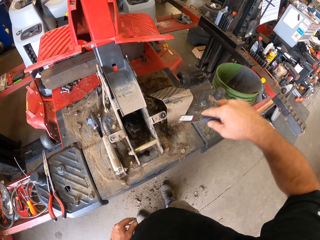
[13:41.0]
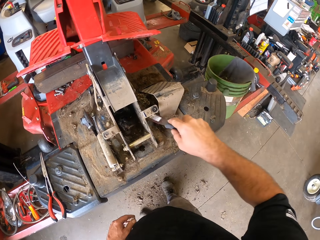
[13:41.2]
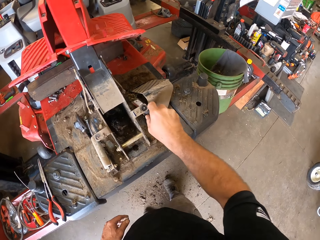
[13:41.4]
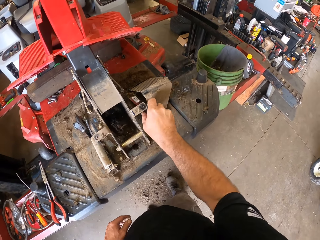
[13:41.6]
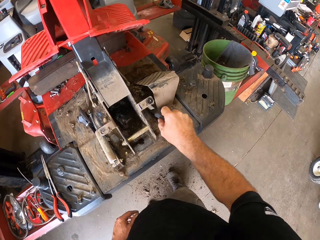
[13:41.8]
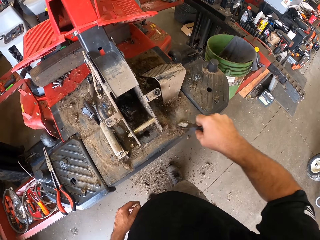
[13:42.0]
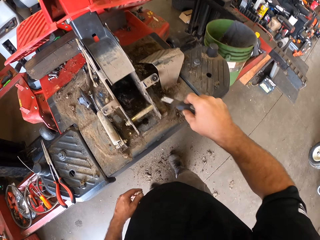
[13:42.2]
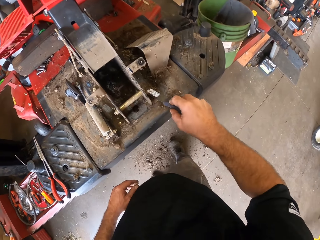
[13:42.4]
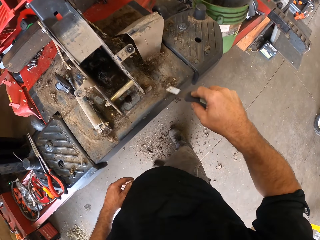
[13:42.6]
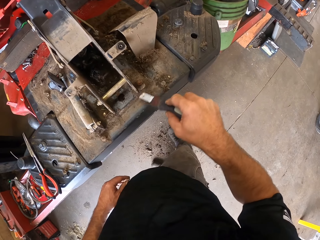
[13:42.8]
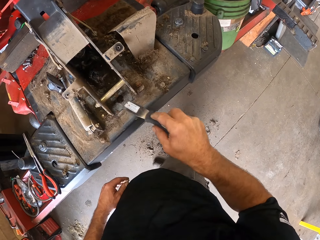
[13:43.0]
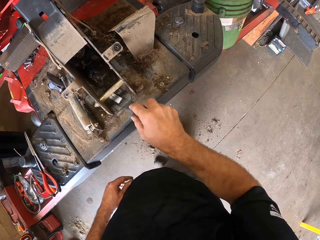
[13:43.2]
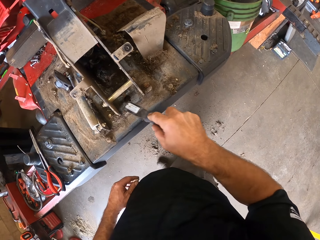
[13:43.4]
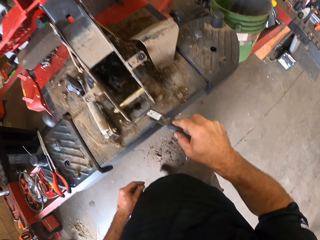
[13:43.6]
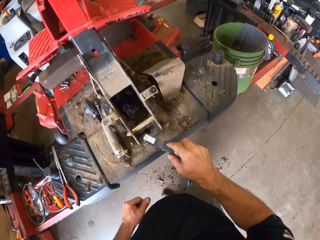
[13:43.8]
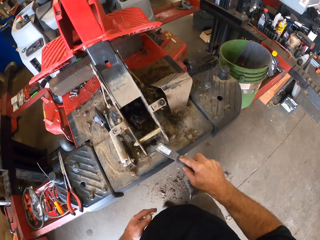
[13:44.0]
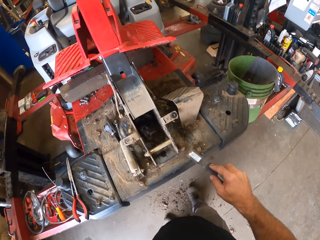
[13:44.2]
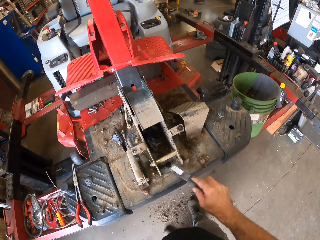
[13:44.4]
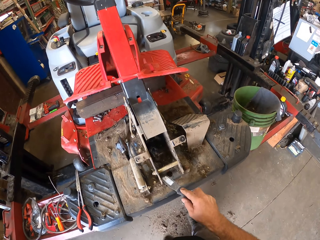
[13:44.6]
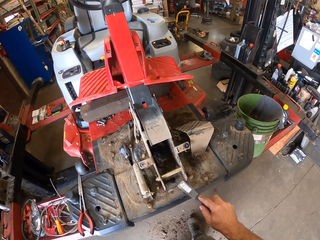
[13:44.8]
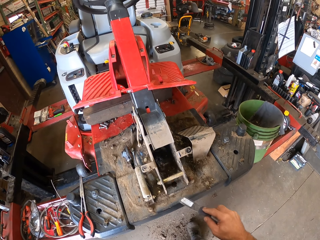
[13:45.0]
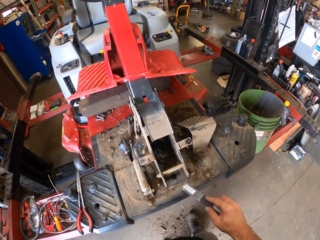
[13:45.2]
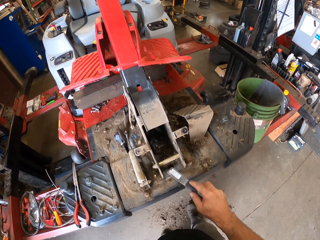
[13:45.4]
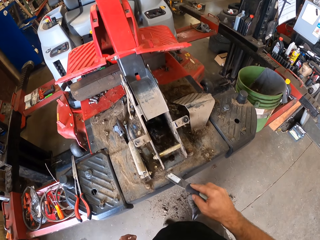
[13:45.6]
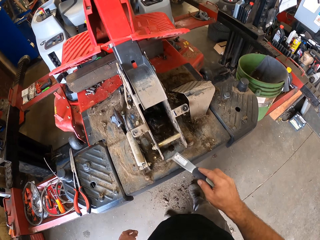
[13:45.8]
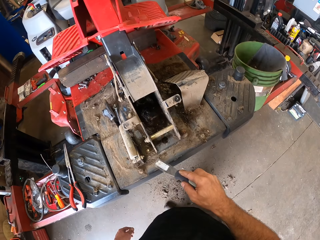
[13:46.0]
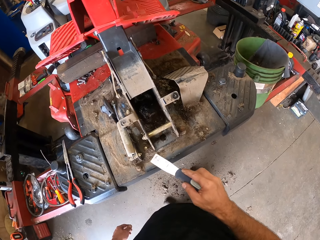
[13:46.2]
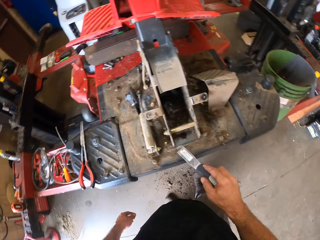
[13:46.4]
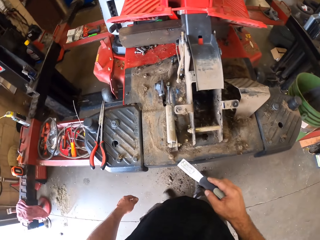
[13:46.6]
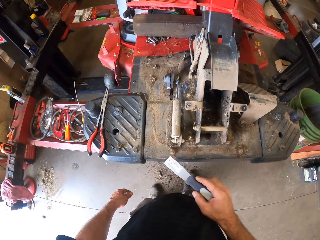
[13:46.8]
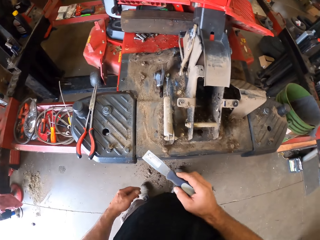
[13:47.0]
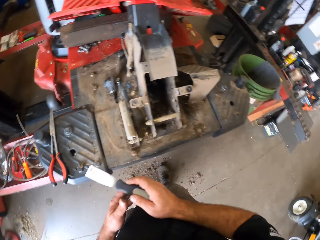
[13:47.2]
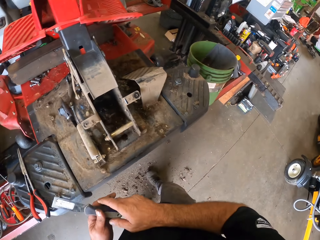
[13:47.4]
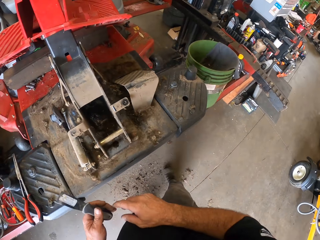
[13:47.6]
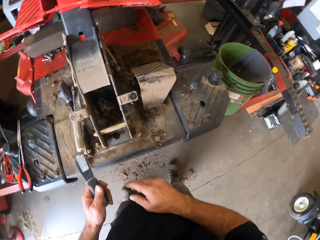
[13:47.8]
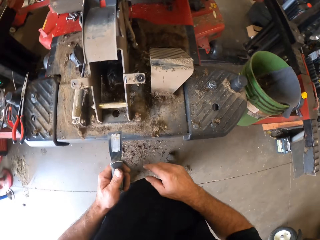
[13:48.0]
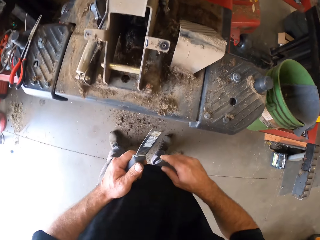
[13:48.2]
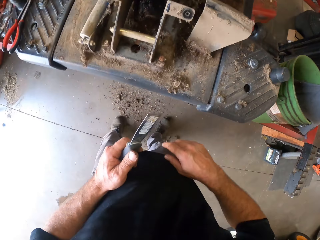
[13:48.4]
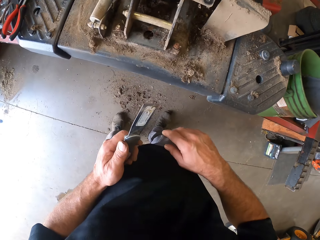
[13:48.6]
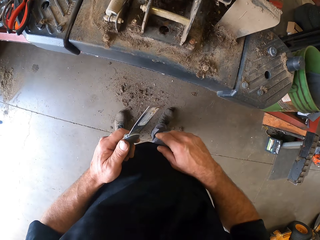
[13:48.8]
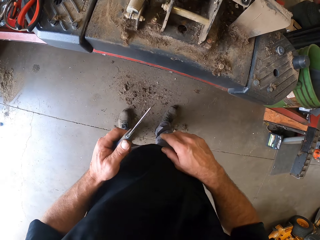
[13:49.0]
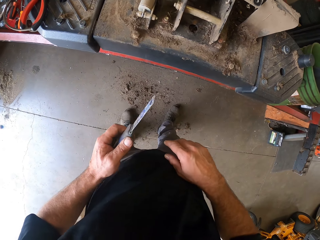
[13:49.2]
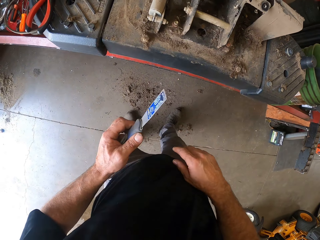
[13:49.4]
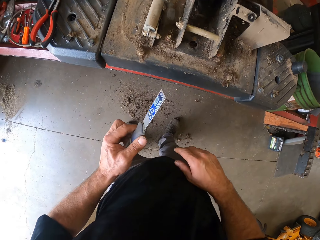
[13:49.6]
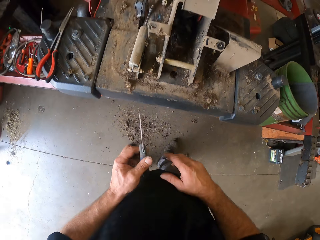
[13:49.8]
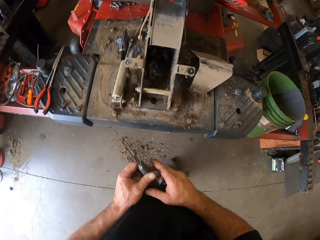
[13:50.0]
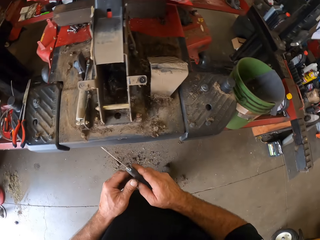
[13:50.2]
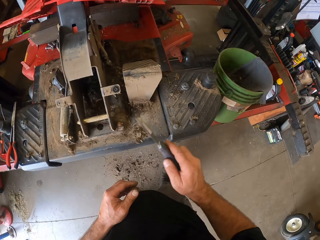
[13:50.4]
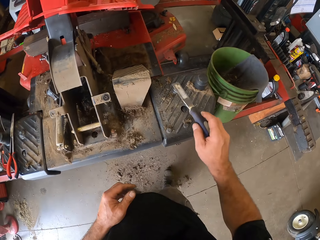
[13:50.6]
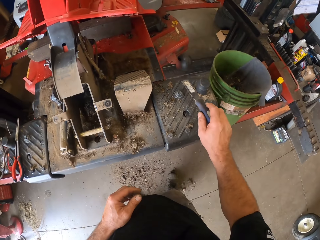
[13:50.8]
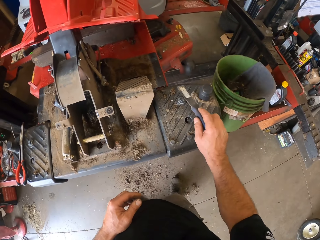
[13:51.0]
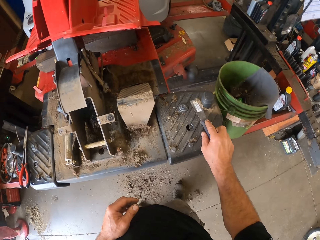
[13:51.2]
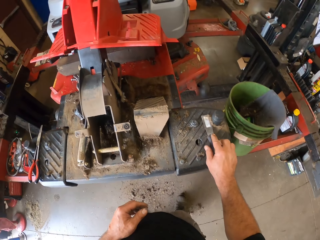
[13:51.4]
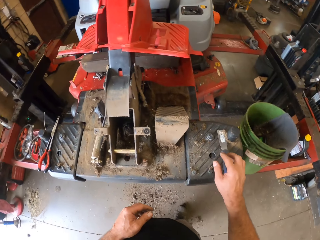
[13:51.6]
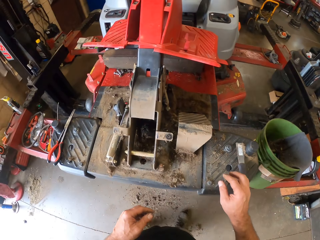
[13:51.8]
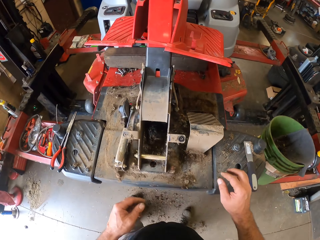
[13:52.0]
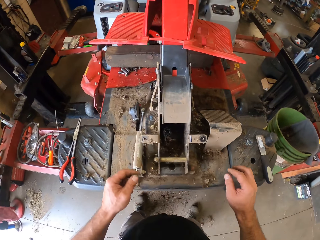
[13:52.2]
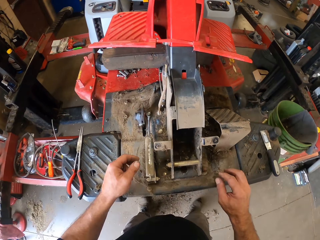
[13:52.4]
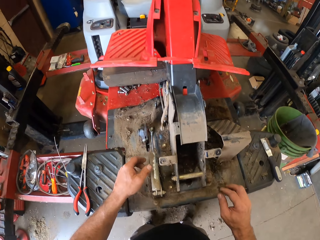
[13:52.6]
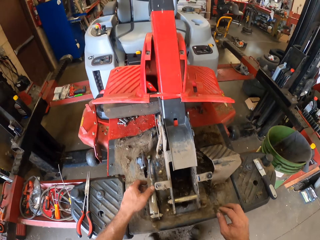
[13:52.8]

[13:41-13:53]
The camera wearer collects the dirt. He passes the scraper from his right hand to his left hand. He passes the scraper from his left hand to his right hand. He puts the scraper on the lawn mower.

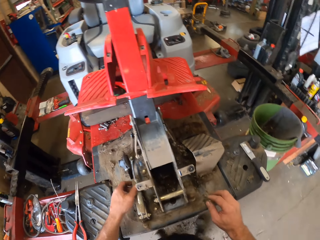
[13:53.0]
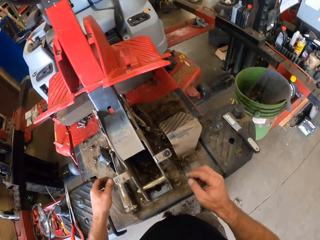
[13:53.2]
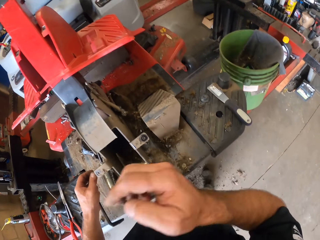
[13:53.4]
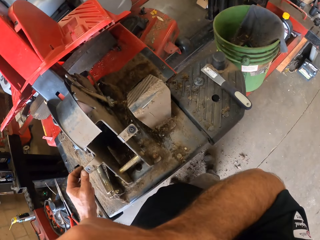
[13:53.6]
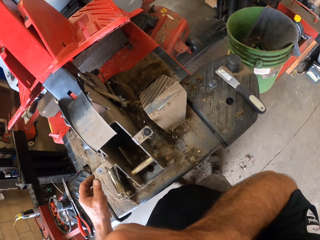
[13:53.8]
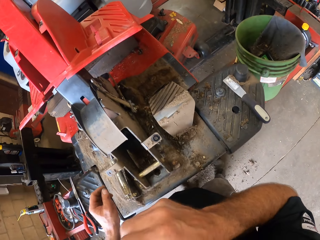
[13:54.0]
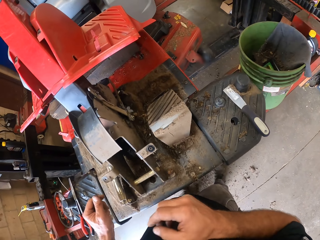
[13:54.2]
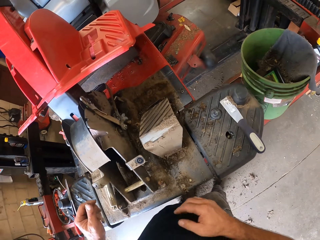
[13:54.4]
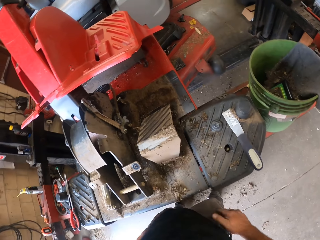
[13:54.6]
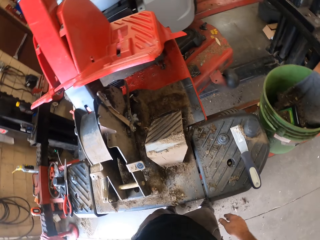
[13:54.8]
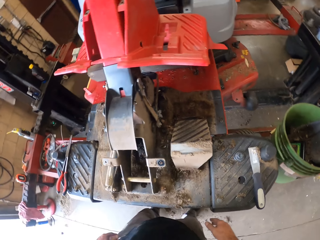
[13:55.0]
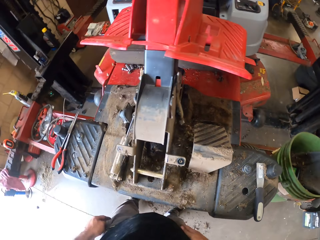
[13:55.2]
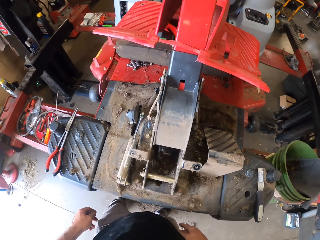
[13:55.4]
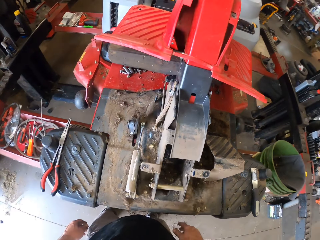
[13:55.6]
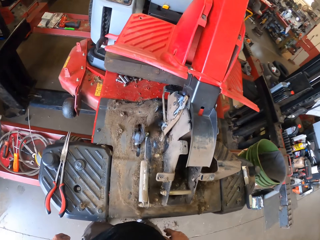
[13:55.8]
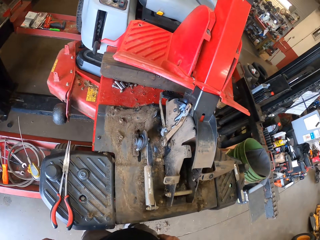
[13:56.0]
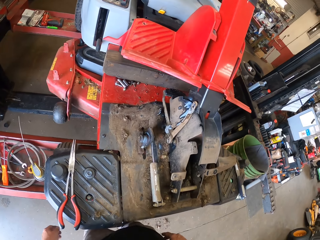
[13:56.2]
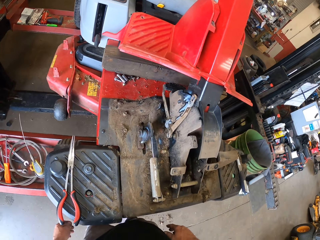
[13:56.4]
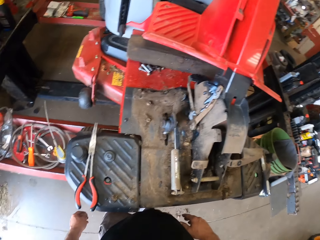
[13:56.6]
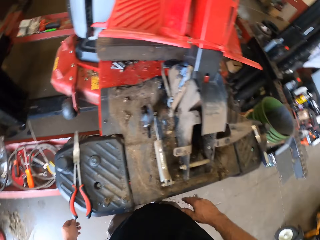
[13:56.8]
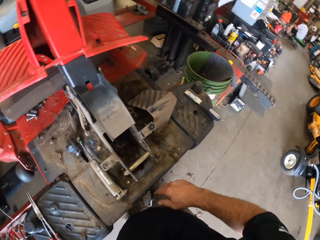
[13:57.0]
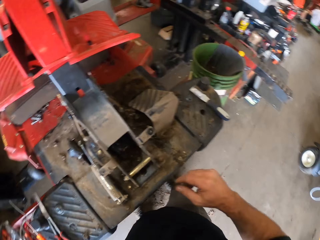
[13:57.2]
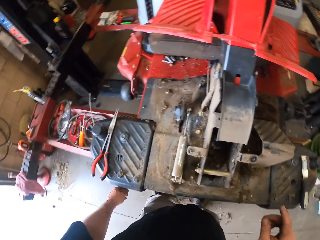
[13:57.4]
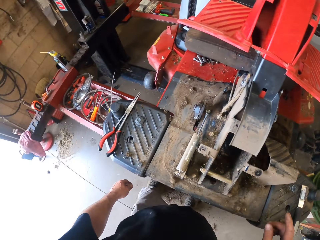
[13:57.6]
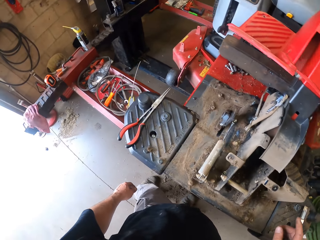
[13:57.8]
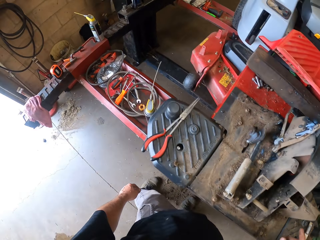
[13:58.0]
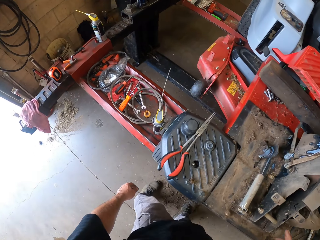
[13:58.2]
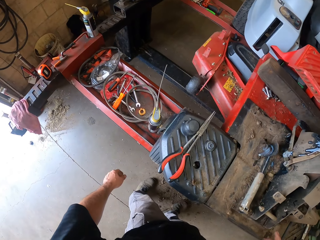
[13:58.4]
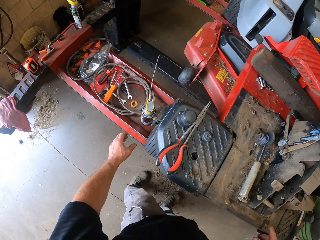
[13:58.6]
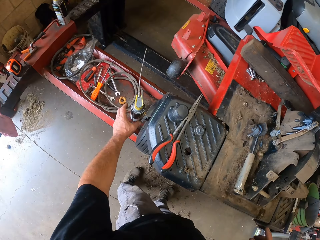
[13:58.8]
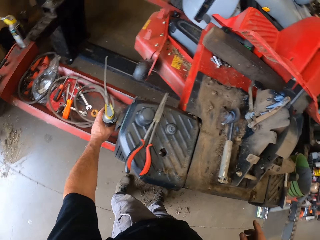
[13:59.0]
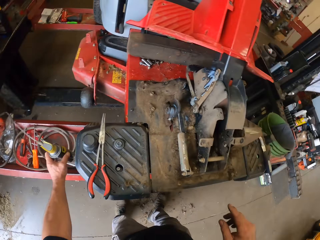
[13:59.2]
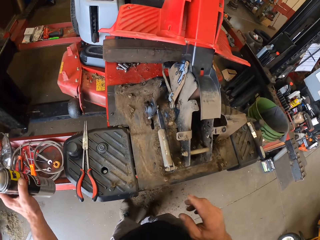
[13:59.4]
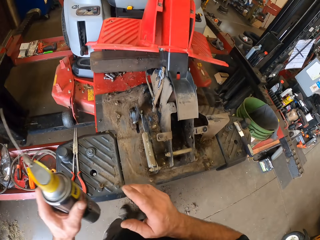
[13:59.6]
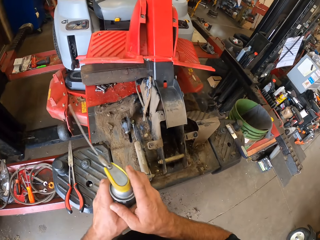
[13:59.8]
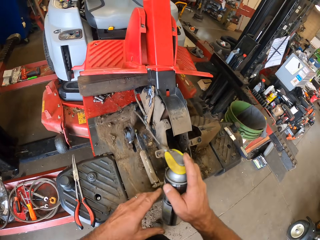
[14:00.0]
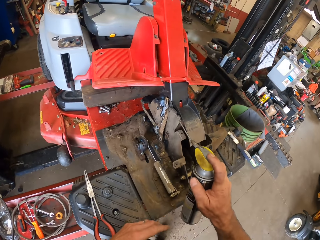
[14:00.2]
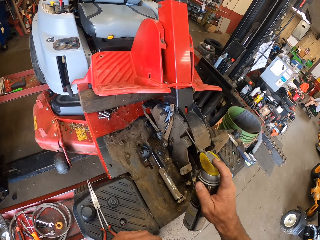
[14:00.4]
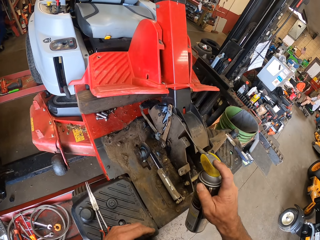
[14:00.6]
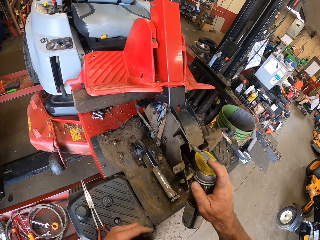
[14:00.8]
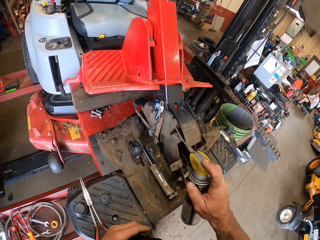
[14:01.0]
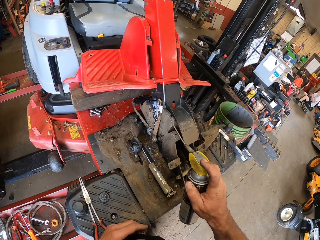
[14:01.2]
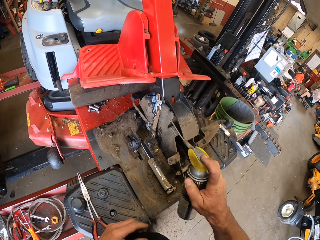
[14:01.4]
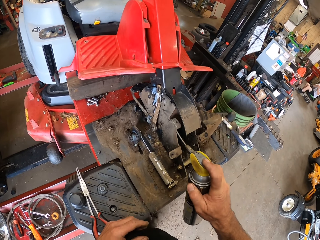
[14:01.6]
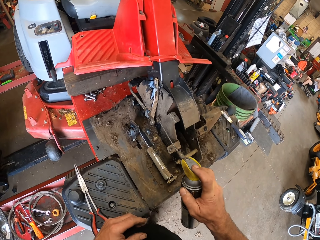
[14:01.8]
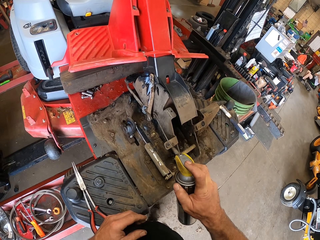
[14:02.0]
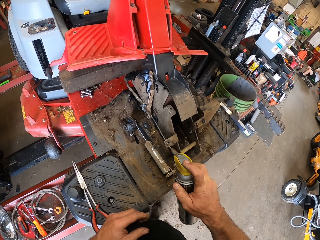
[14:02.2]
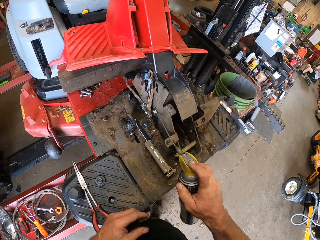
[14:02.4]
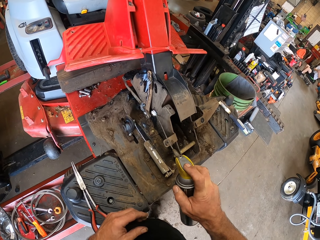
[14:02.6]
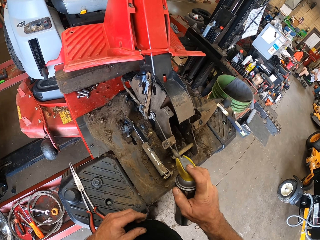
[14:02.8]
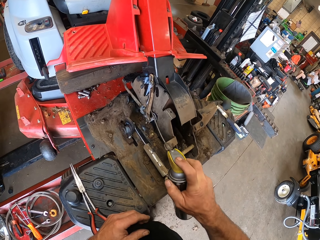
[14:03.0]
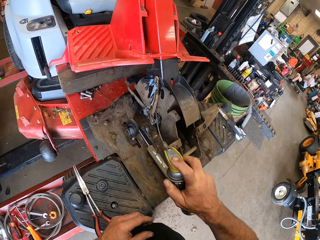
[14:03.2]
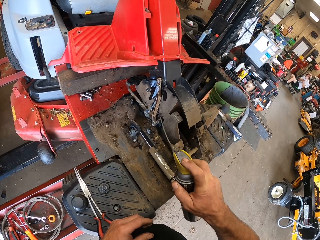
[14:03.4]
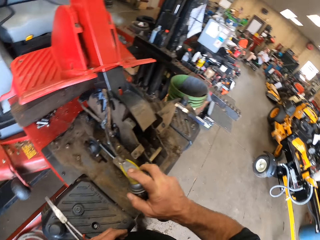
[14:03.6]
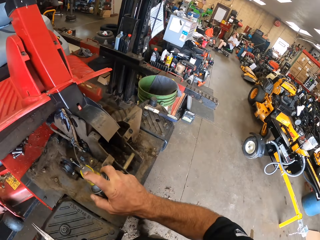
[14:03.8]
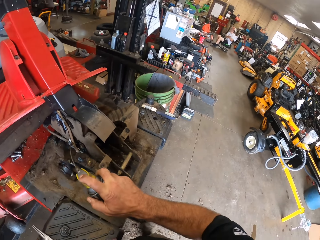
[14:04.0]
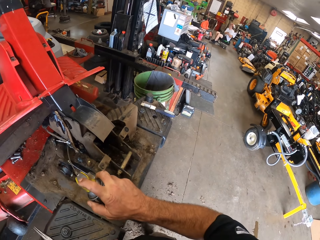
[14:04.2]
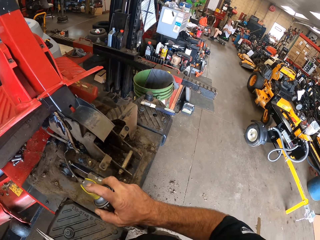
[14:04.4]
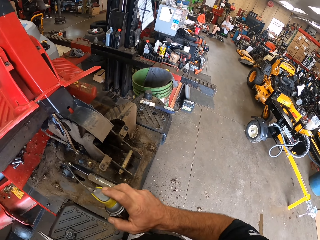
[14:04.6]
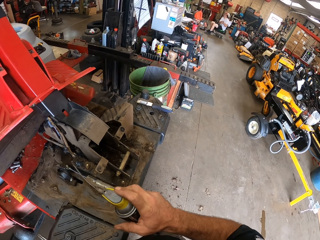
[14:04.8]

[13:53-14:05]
The camera wearer holds the machine with his left hand. He touches his face with his right hand. He points at the lawn mower. He points at the lawn mower again. He picks up a can or grease bottle from the top of a machine with his left hand. He passes the can from his left hand to his right hand. He rubs glue from the can in his right hand to the machine. He sprays the grease on the lawn mower part.
